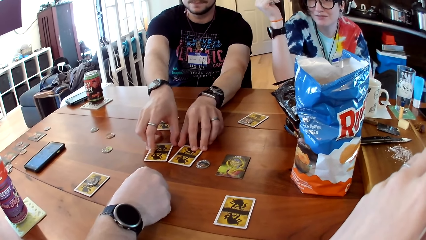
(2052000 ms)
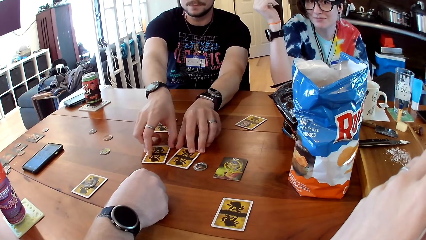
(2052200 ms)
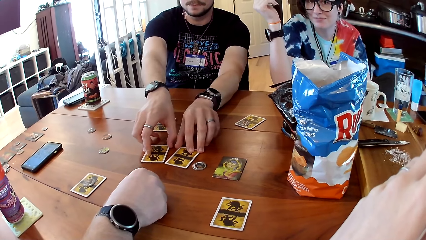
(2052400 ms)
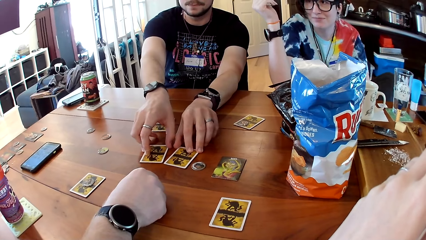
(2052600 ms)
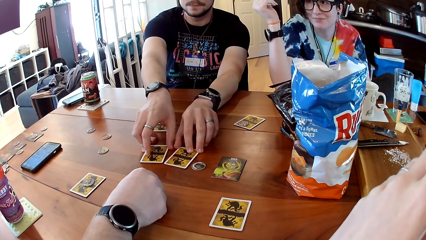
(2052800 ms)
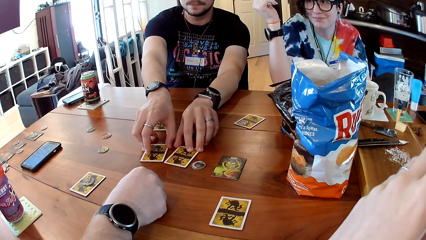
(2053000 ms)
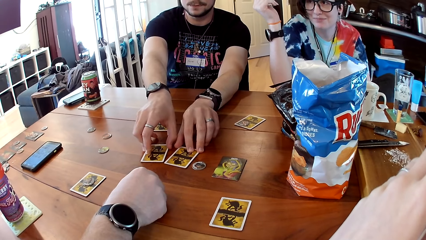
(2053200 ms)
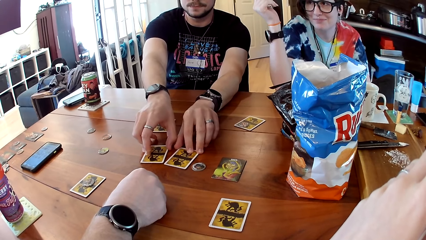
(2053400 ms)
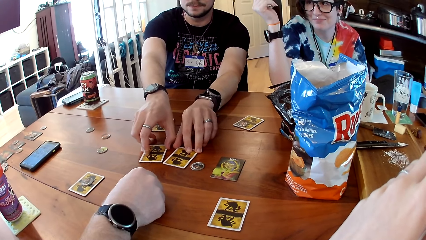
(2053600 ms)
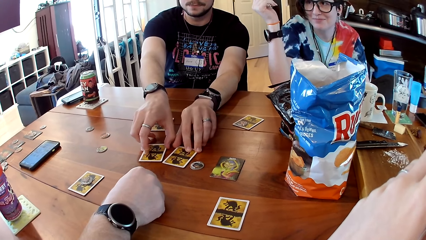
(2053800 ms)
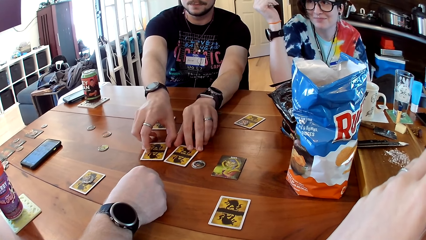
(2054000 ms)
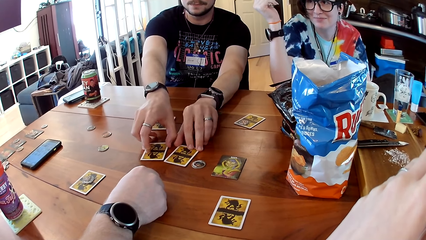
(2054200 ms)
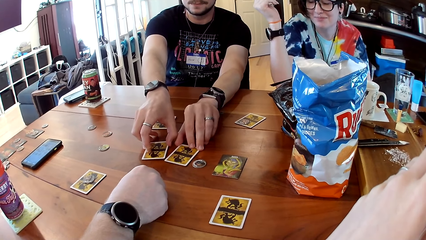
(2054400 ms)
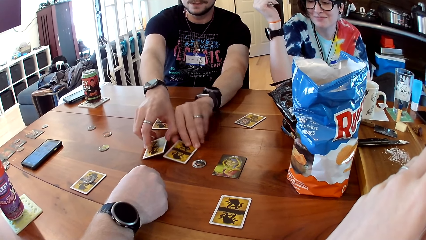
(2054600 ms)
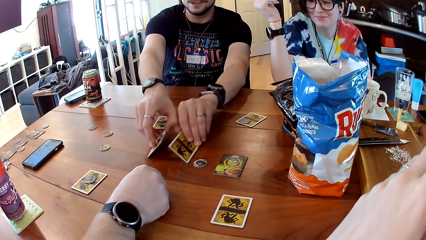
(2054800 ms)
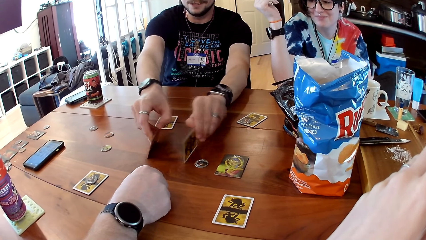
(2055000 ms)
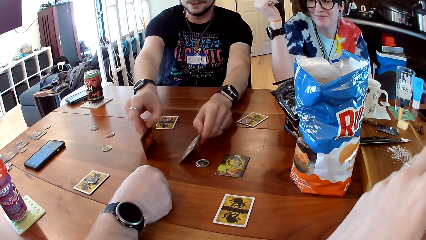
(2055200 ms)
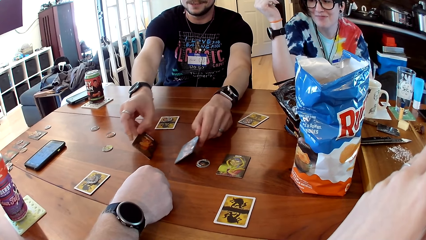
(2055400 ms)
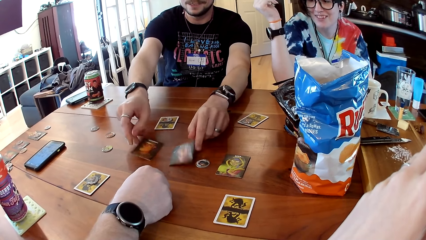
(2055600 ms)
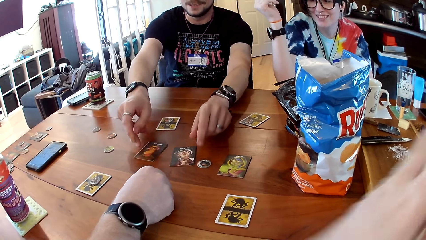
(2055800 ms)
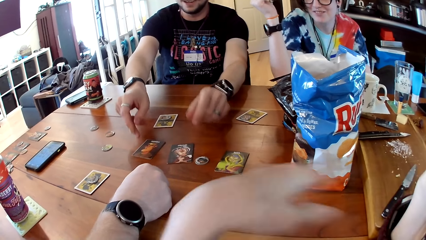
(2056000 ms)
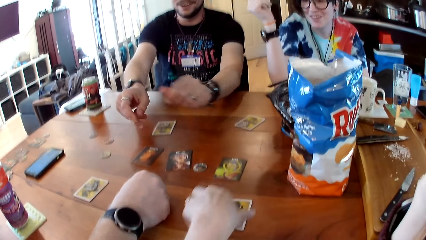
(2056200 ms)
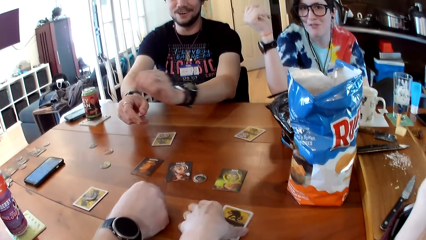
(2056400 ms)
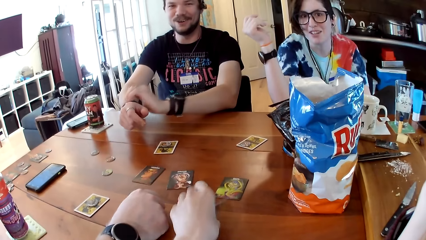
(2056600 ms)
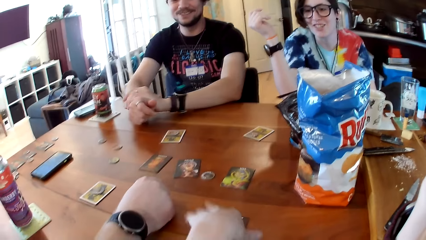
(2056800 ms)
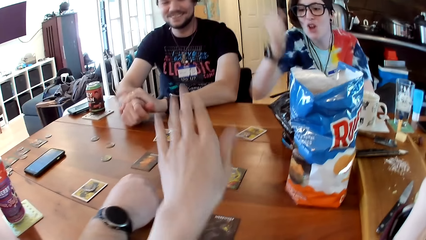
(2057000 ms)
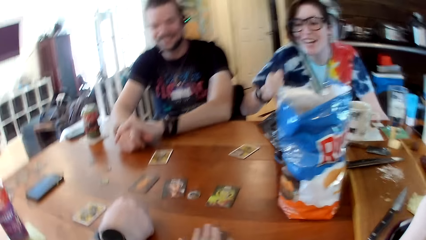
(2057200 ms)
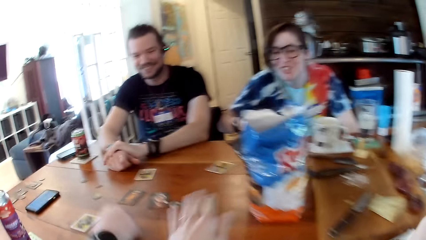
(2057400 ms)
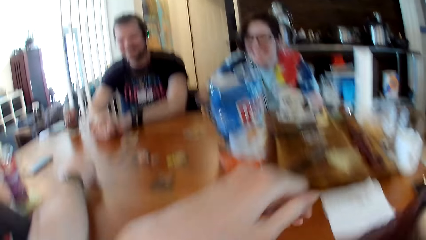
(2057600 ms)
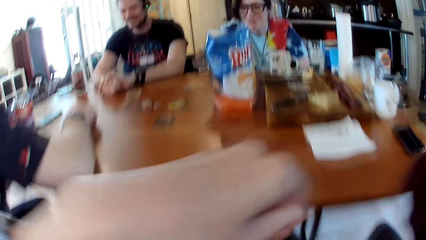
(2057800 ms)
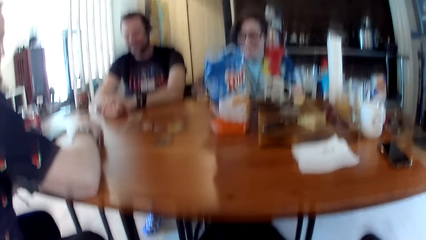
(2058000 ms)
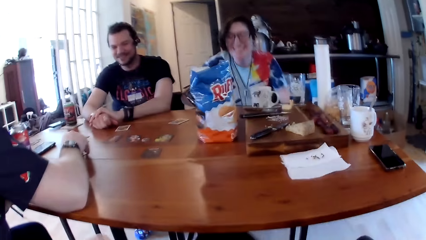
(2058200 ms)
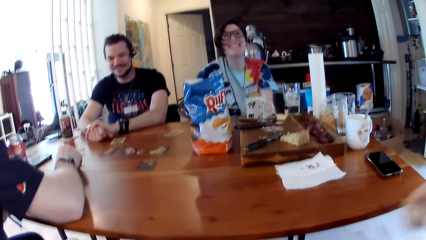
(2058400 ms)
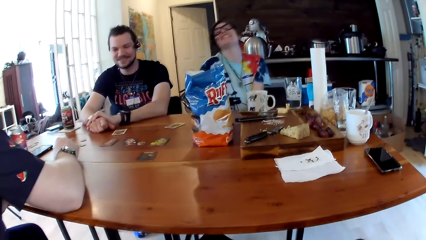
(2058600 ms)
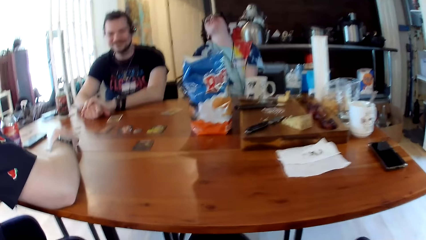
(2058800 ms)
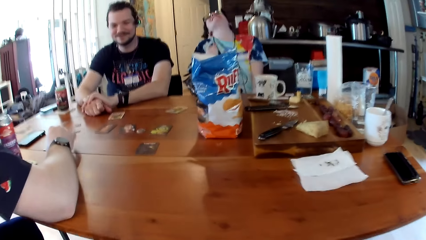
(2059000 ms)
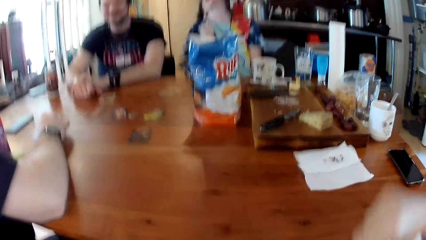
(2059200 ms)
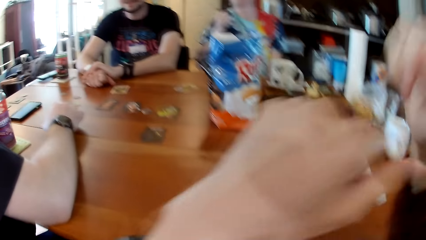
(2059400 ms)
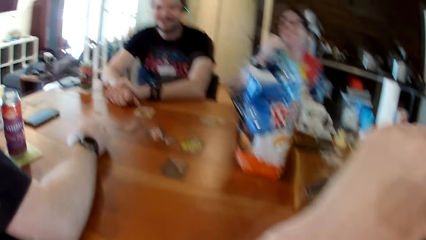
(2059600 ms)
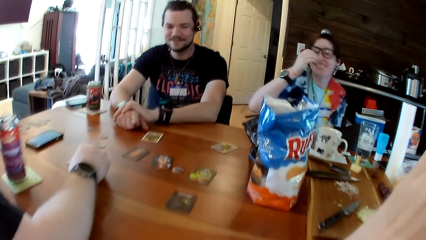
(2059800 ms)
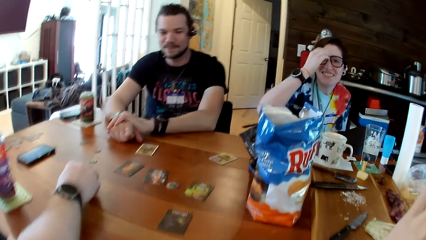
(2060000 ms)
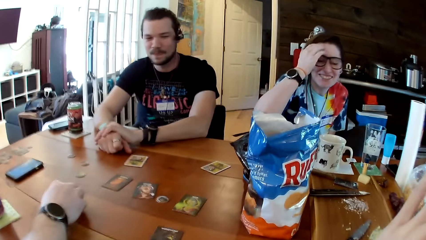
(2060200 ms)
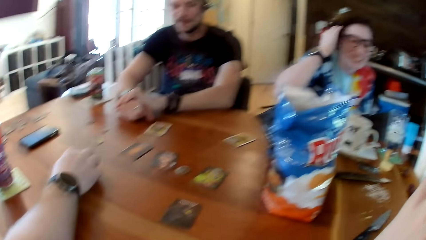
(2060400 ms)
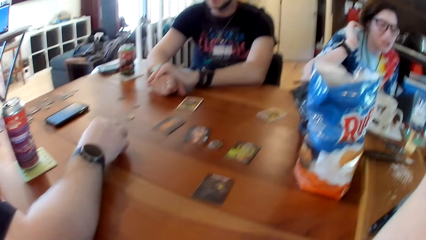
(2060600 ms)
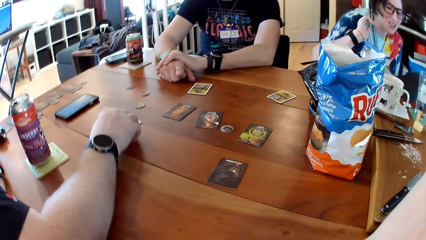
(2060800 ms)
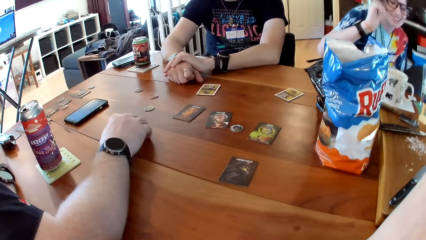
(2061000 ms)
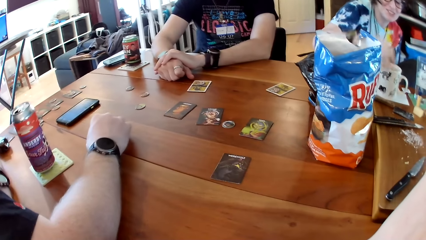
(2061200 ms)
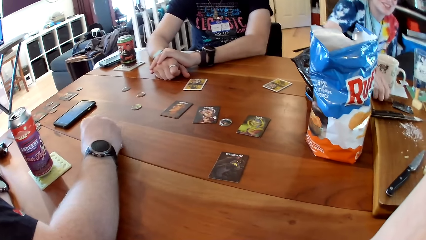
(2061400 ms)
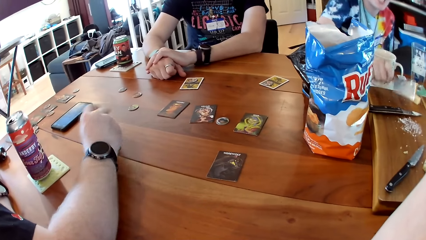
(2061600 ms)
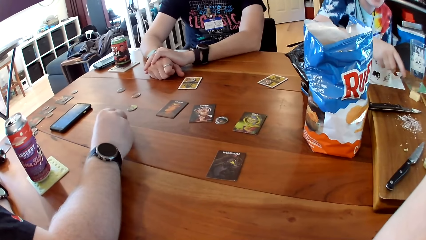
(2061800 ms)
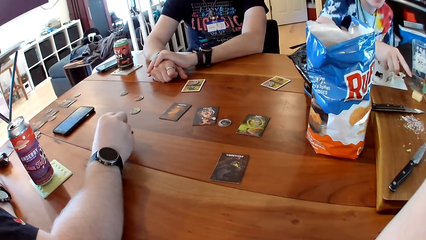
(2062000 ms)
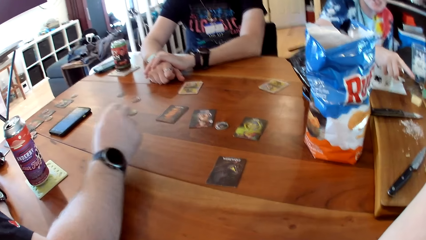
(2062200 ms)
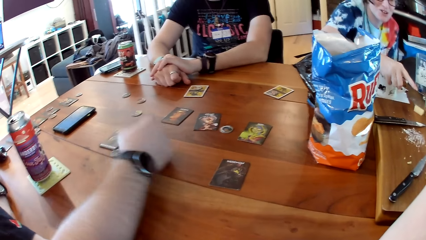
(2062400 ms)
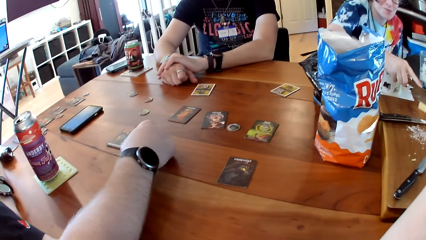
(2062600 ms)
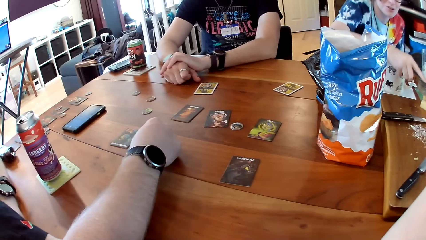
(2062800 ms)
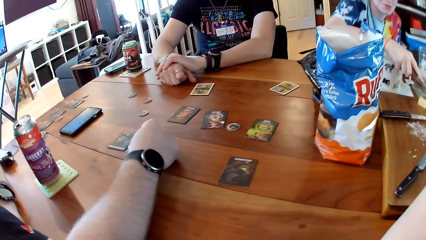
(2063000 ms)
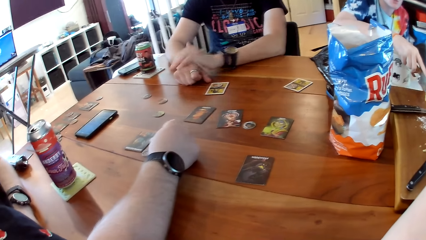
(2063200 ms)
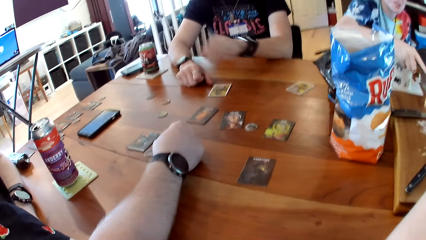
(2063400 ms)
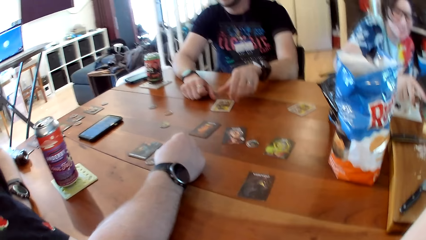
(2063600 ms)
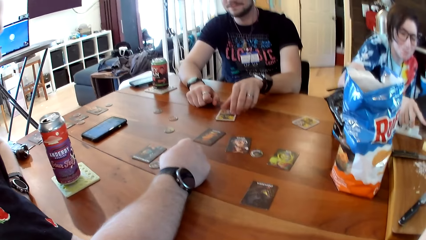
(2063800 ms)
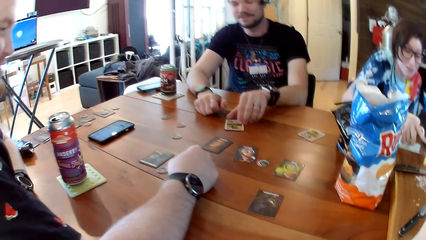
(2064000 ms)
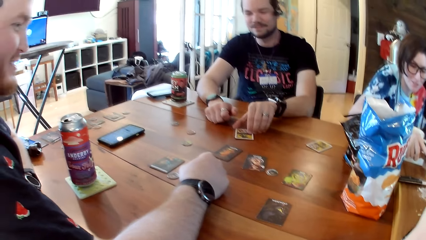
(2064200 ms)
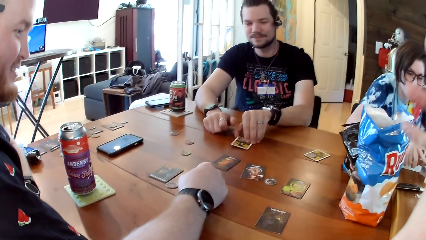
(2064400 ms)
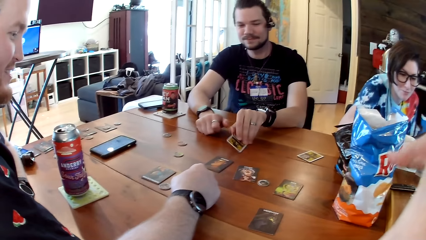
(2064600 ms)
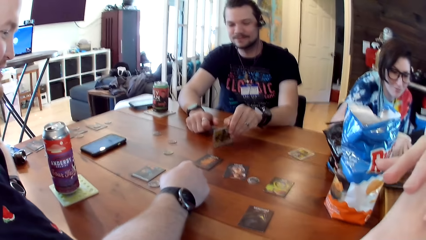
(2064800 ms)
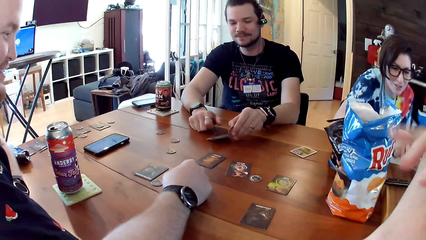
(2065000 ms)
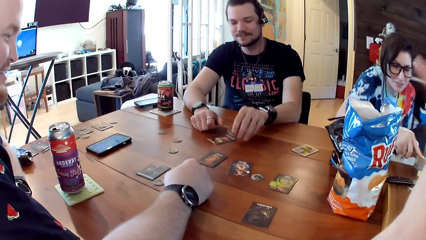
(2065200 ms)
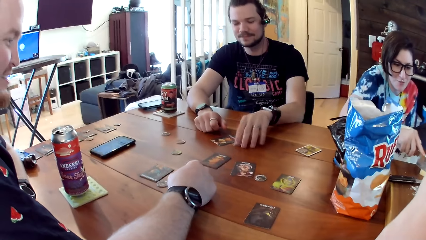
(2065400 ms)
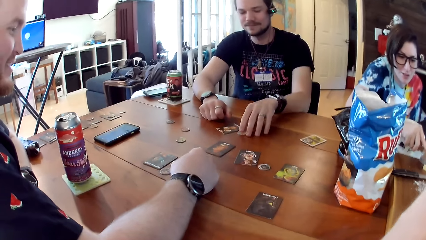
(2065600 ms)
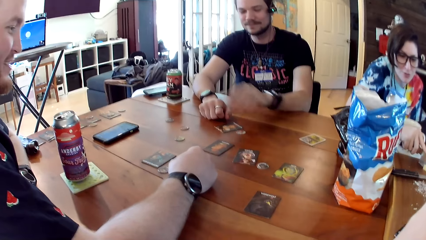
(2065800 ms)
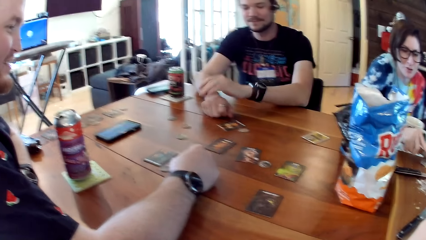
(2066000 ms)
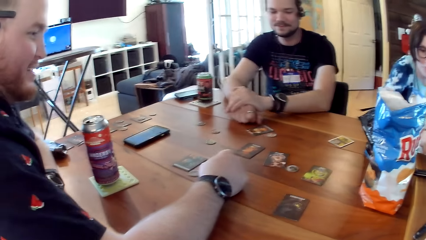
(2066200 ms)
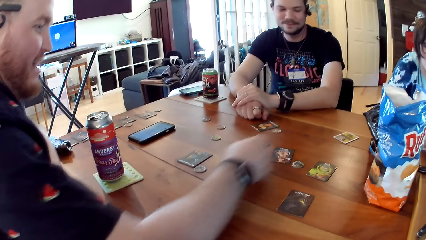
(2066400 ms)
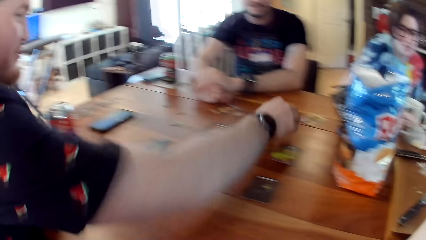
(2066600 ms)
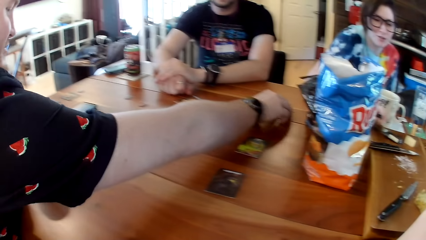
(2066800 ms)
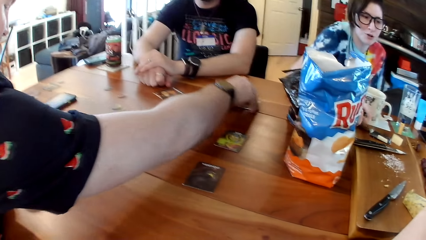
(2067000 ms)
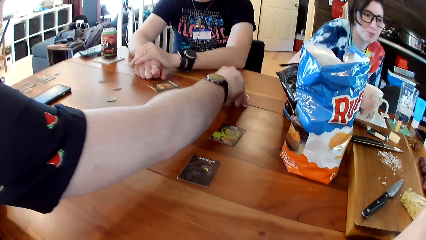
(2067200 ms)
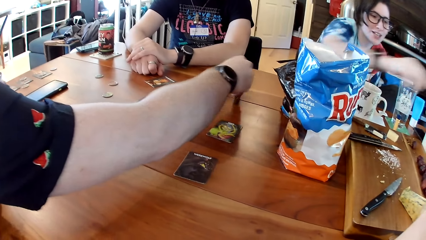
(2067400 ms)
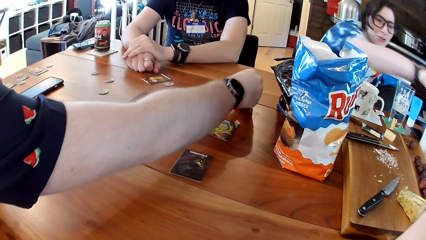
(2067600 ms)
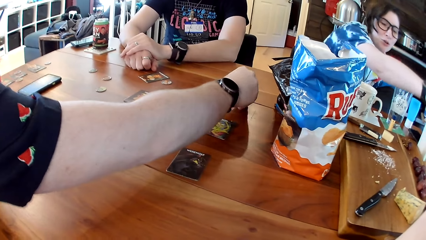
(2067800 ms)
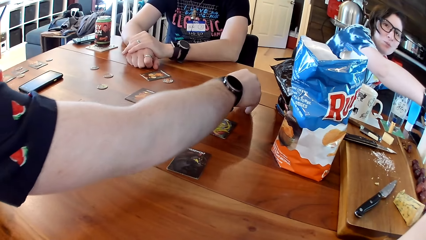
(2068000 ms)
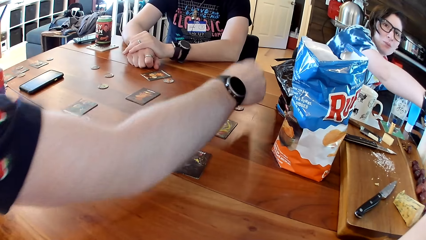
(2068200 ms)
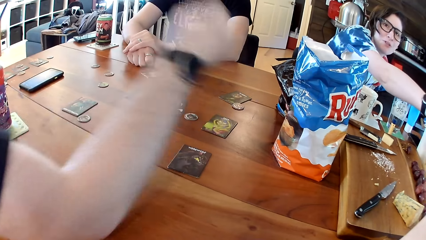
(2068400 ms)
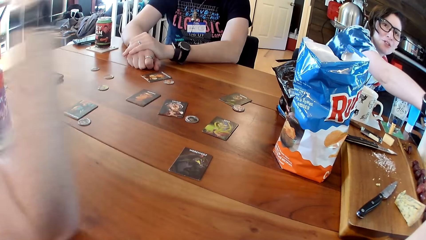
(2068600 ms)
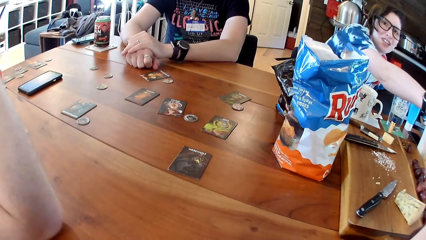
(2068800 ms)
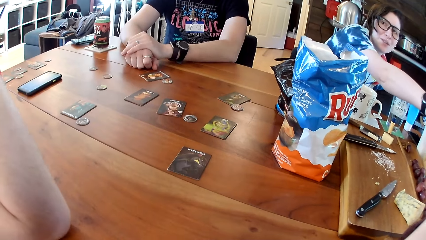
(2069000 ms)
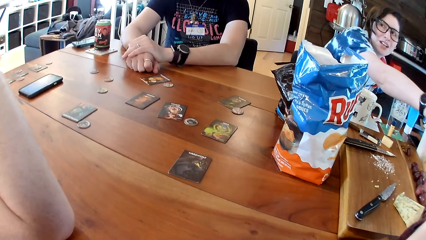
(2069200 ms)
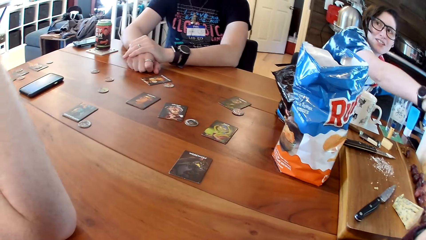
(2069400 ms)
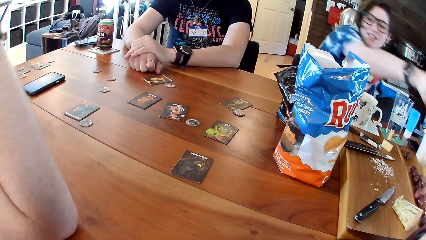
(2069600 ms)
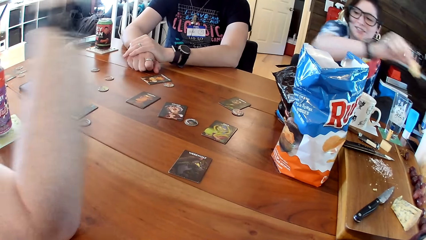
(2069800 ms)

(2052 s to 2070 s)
A person plays a card. Another person turns cards on the table. The camera wearer picks up a card and turns the card on the table. They interact with a third person. The third person picks up a knife and slices a cheese block. The second person turns a card over. A fourth person turns over a card on the table. The third person does something.
